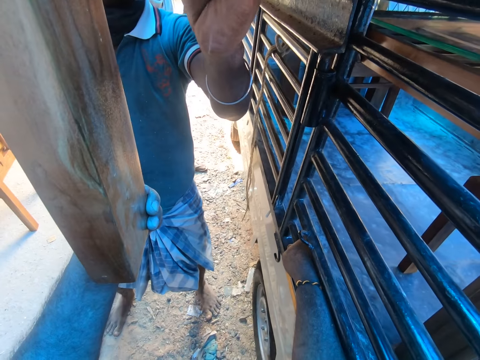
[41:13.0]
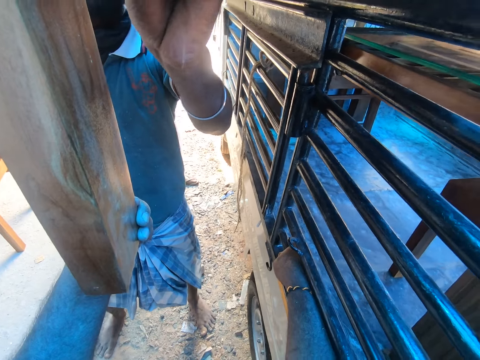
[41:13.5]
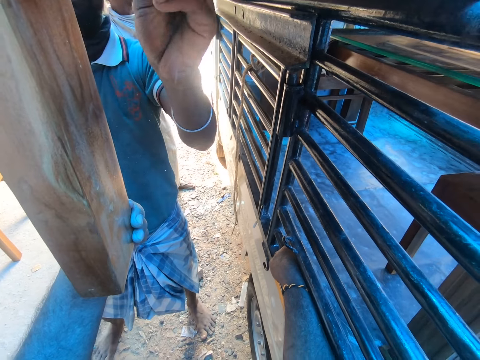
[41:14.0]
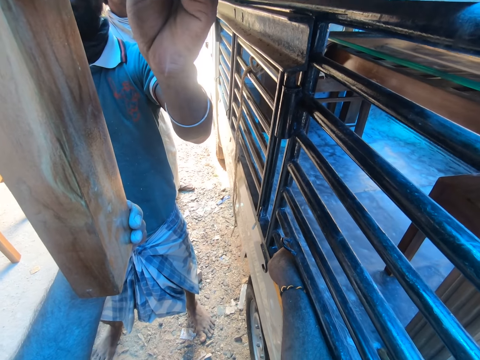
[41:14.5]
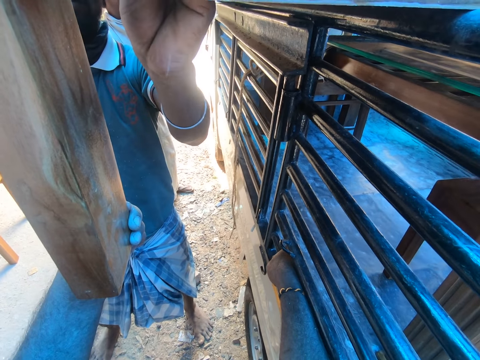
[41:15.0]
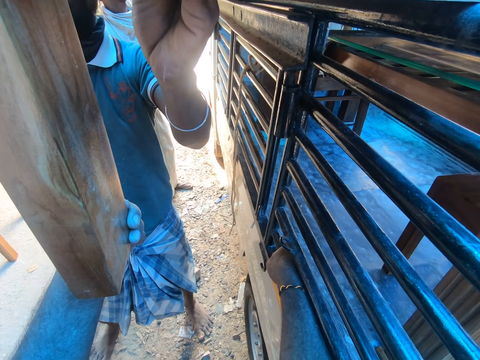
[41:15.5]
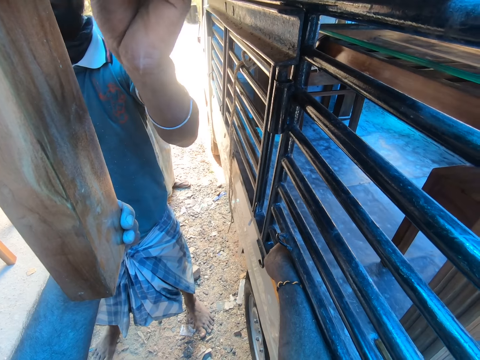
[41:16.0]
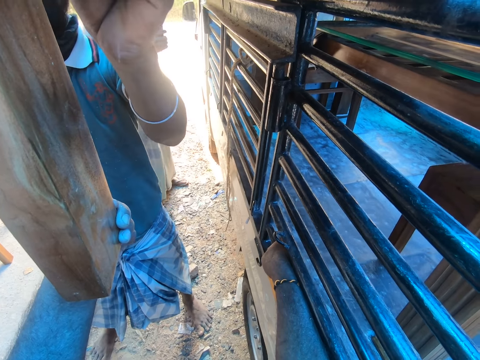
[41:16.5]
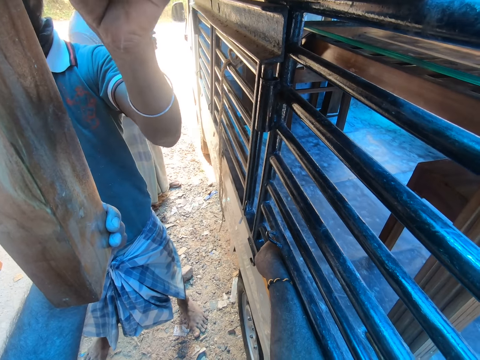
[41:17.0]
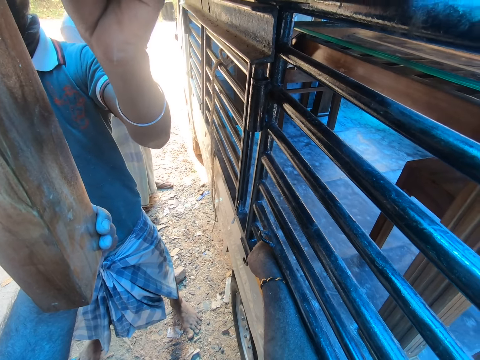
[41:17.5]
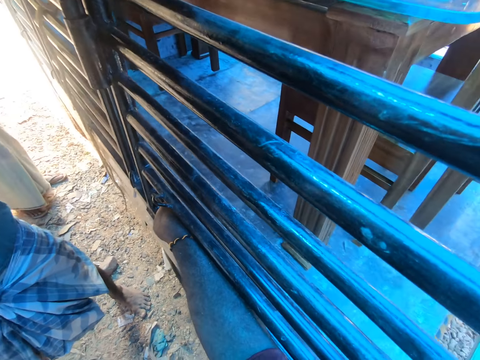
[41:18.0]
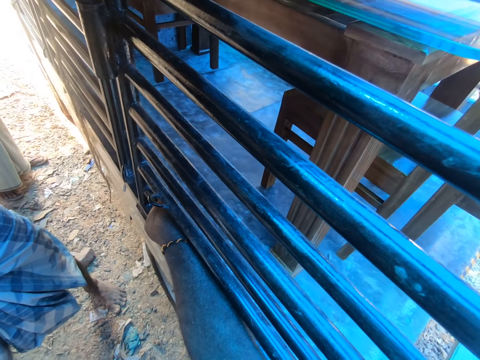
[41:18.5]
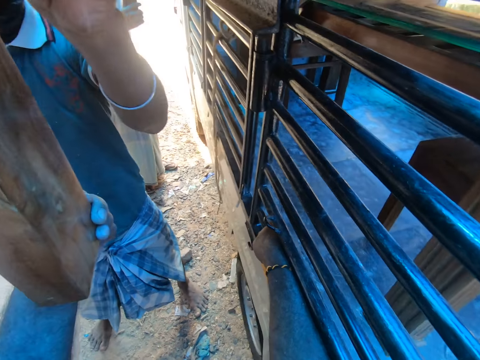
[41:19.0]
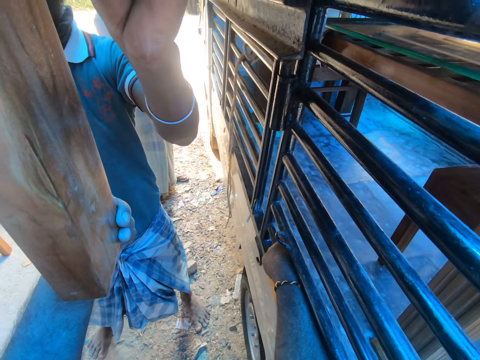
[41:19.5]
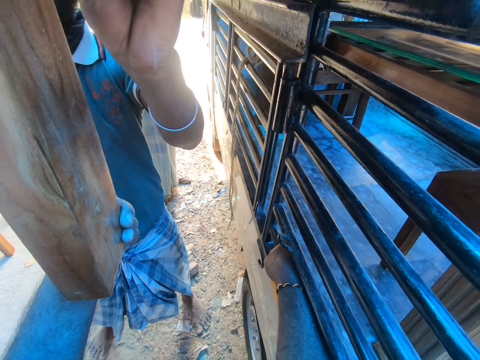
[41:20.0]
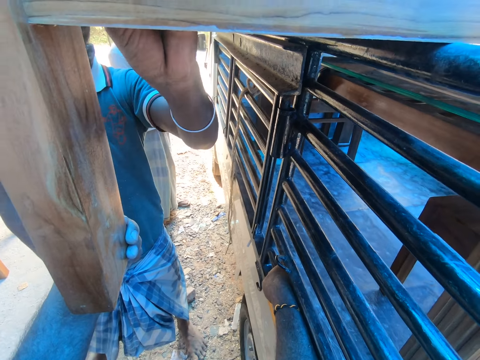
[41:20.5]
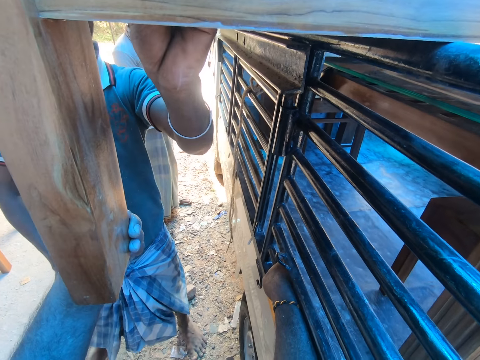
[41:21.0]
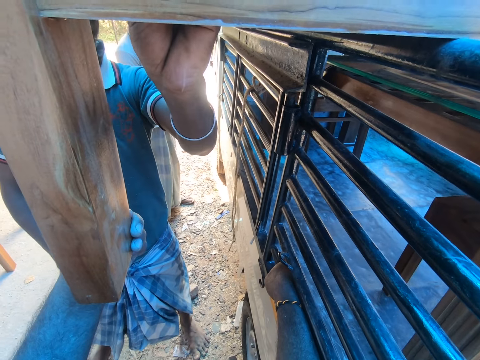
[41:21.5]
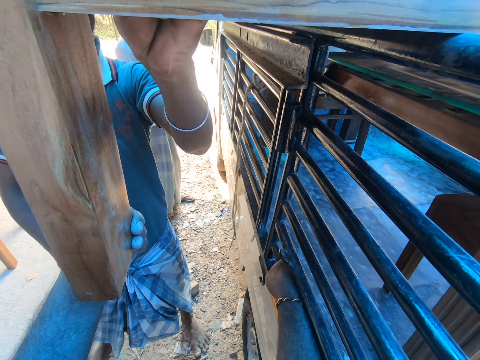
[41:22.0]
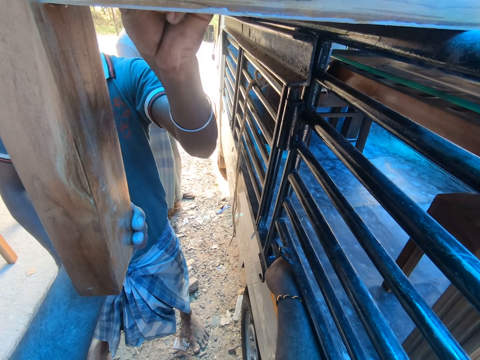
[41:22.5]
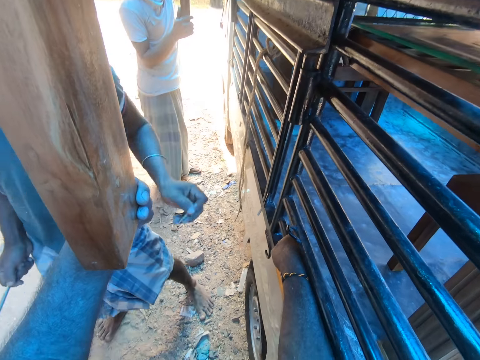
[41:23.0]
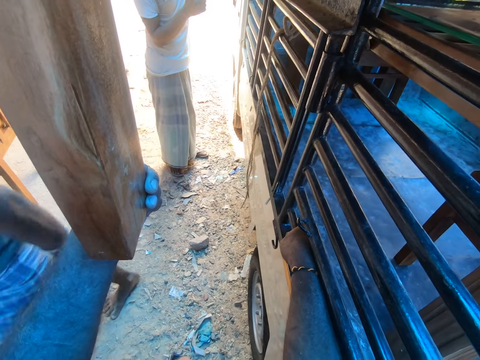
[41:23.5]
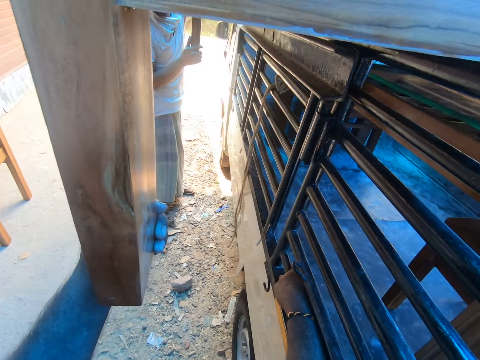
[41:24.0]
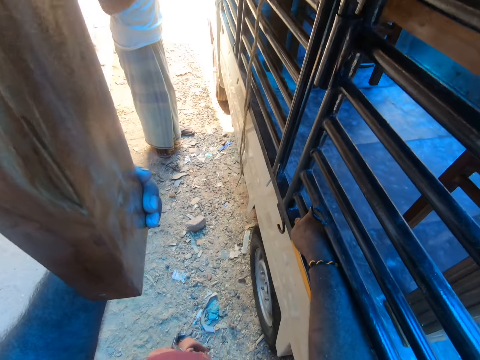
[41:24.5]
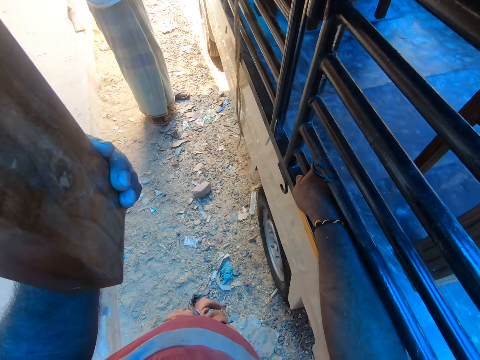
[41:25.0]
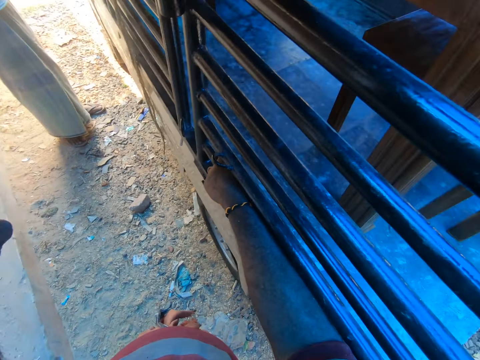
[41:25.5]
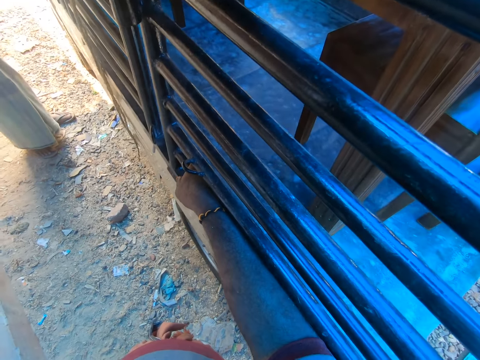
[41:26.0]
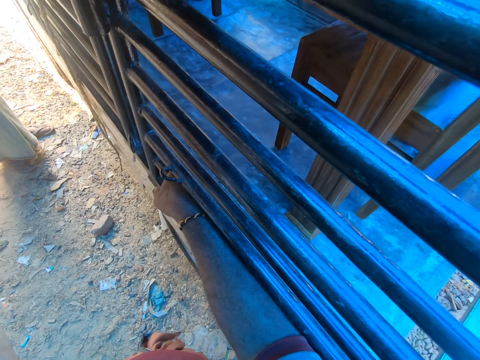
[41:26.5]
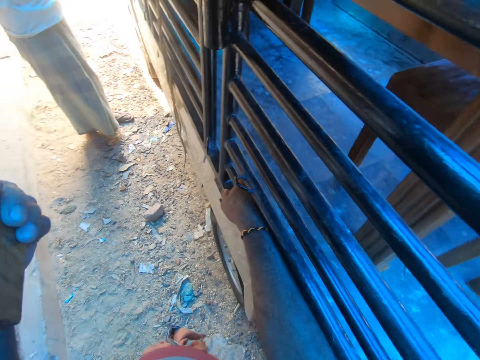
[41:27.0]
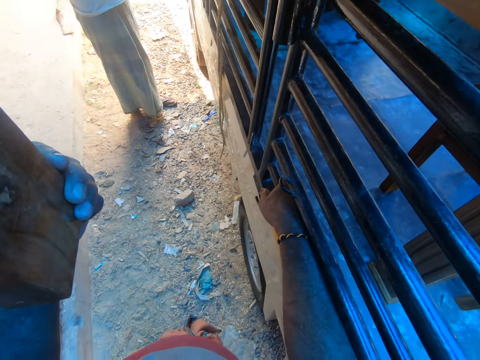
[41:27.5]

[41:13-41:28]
The man inserts the nuts in the foot board with his left hand. Another man converses with the first man.

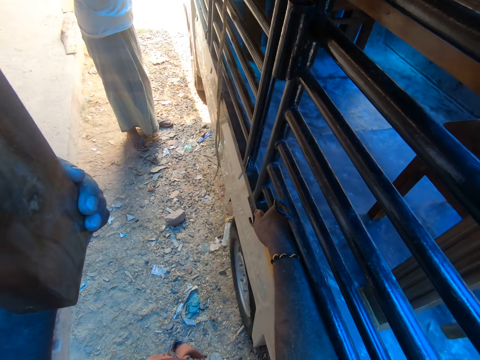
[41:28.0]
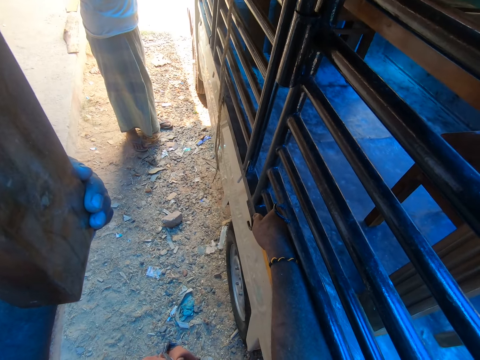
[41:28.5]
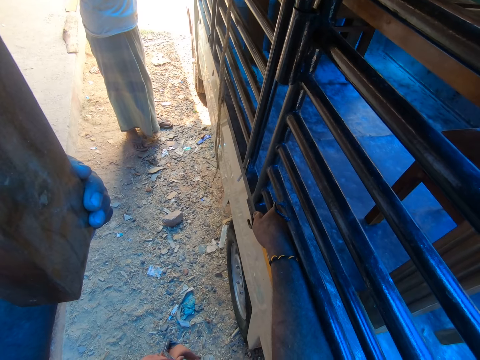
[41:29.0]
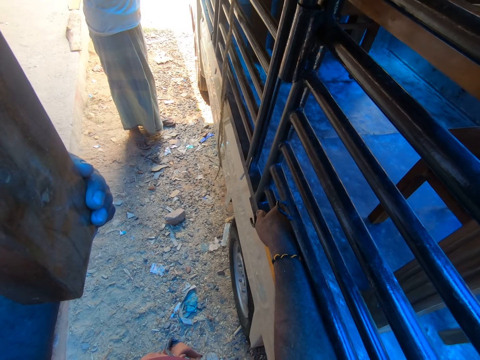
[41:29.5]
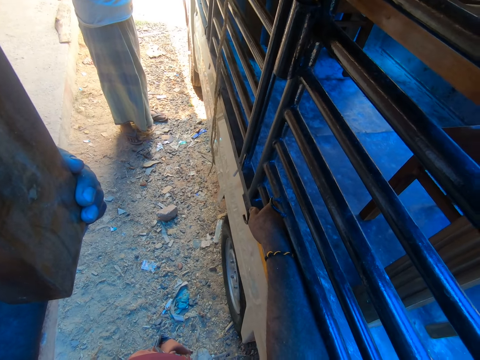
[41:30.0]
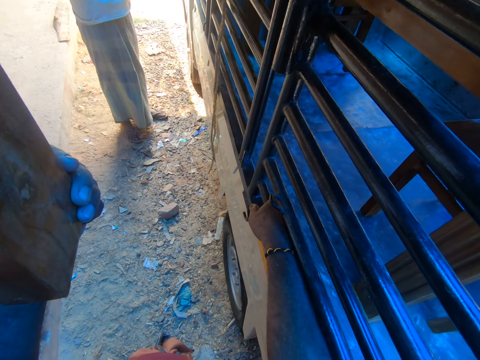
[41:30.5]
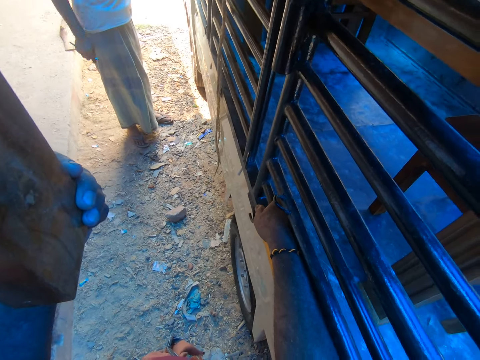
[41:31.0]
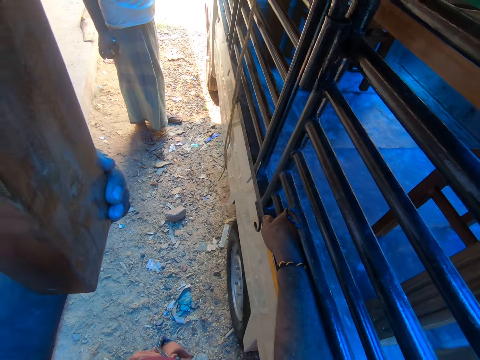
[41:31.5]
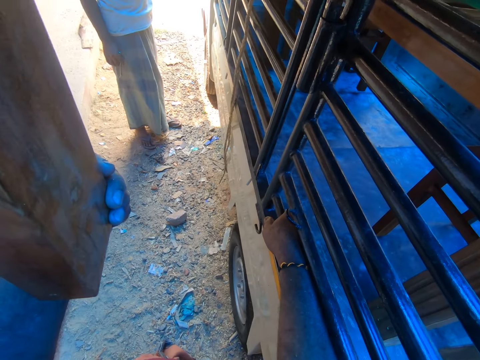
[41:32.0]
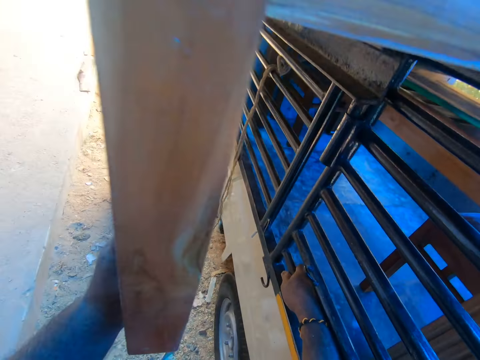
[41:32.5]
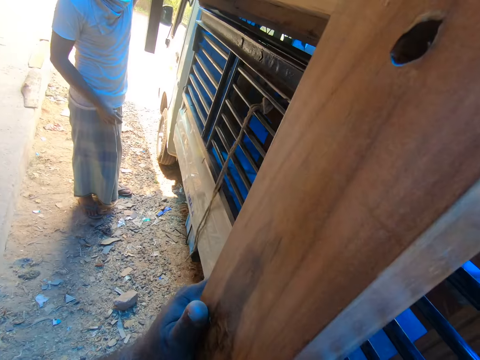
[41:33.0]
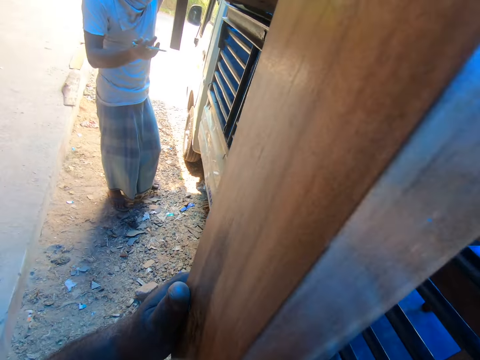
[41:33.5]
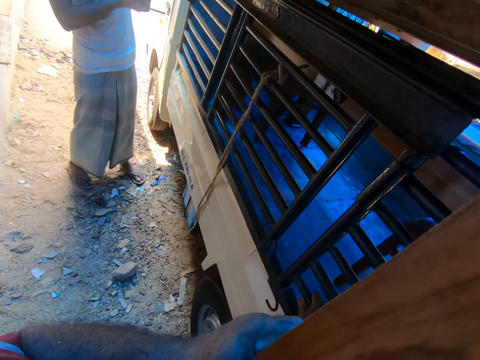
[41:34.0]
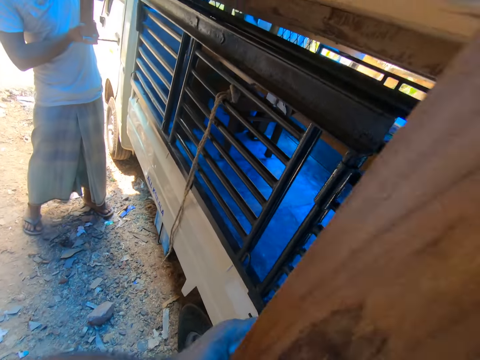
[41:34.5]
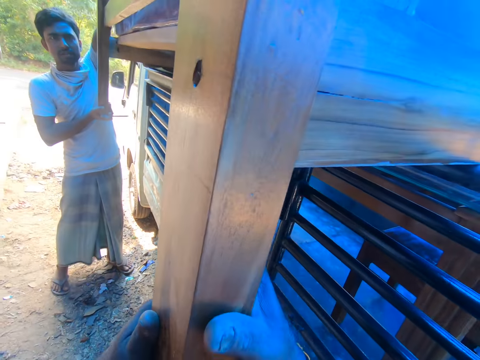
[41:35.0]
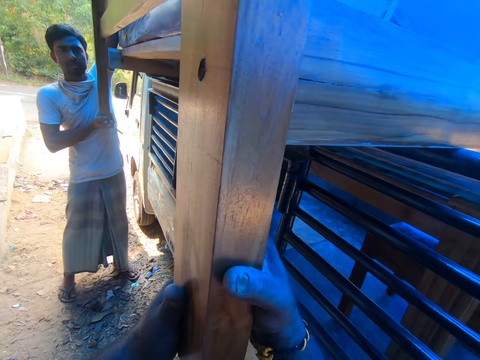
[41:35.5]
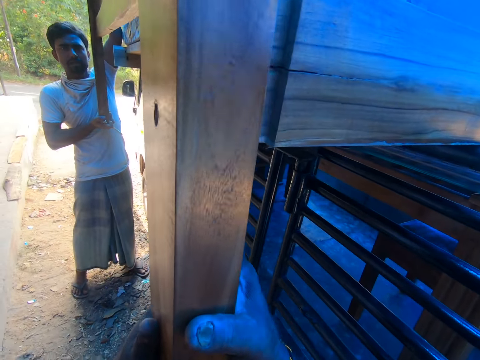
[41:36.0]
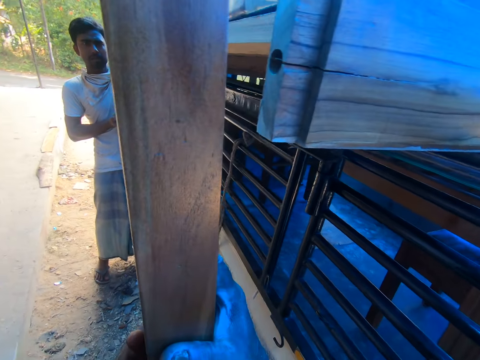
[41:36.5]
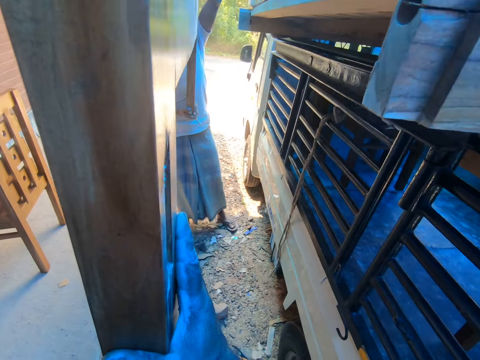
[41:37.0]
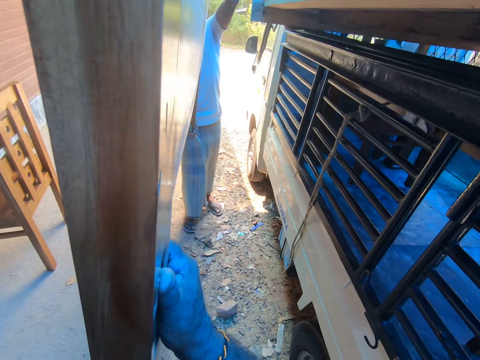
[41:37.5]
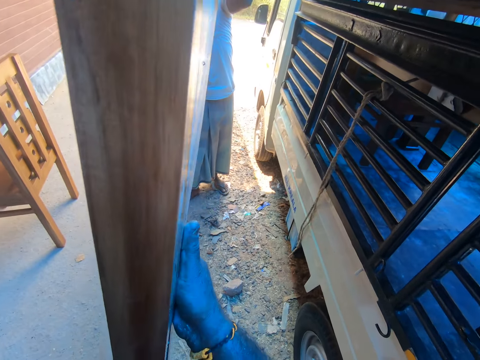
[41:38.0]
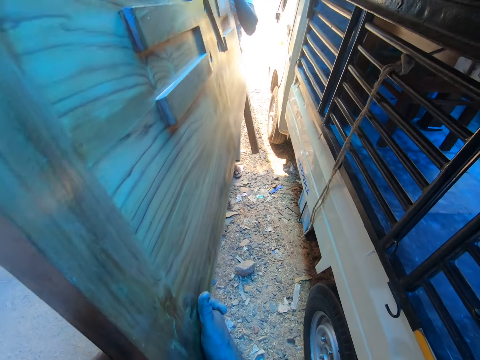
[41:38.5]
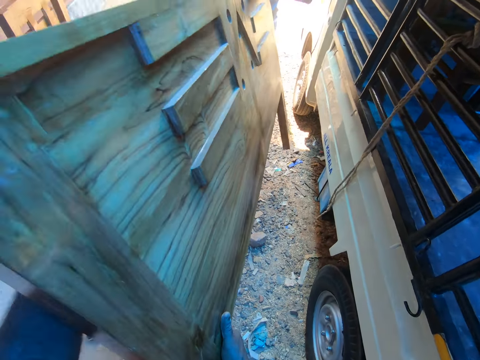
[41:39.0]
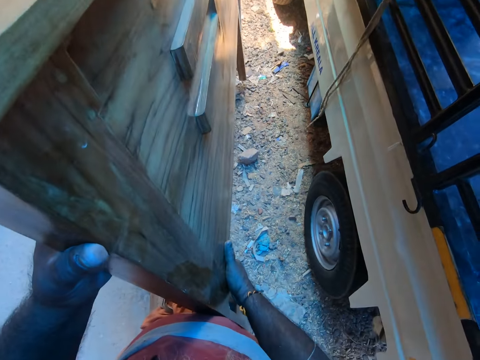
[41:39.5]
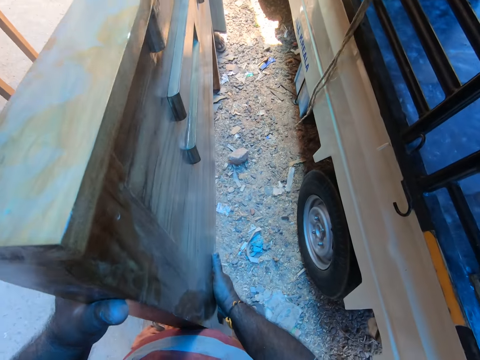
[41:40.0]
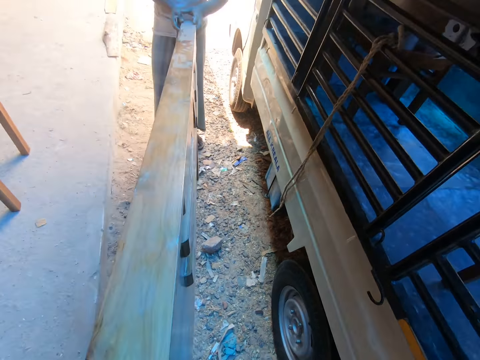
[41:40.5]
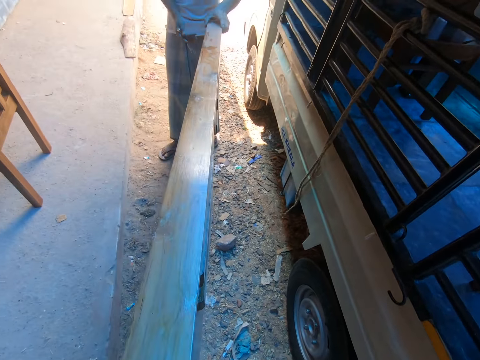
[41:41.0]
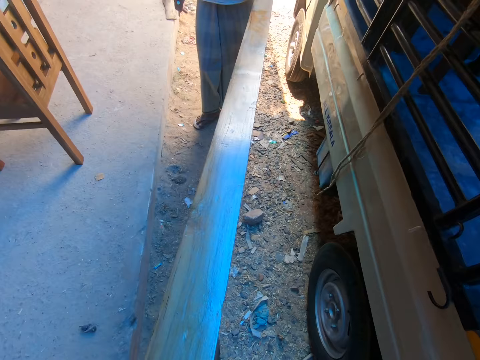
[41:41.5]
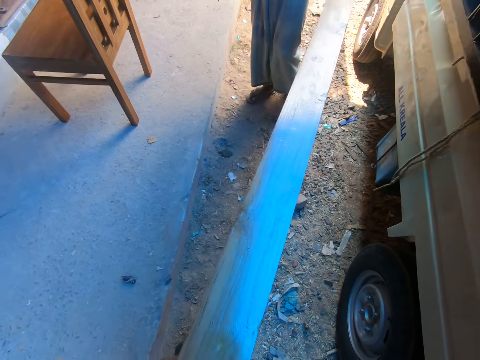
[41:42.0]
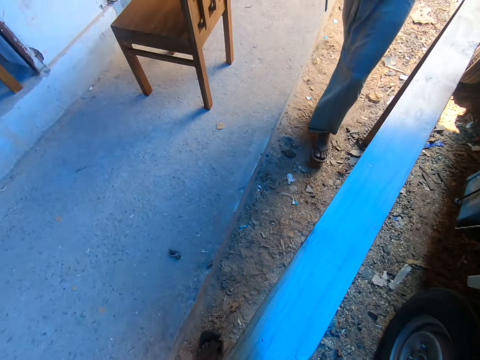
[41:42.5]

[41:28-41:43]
The camera wearer and the man remove the foot board from the bed with both hands. The camera wearer holds the timber with both hands. The camera wearer and the man place the foot board on the ground with both hands. The camera wearer deconstructs the timber with both hands.
